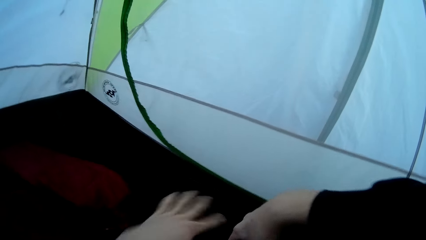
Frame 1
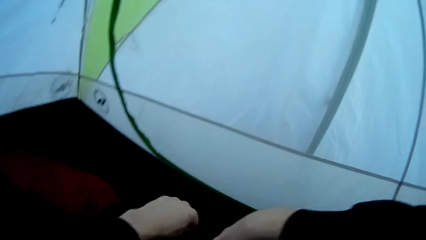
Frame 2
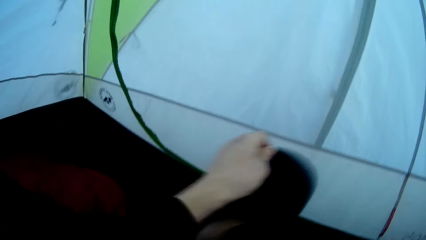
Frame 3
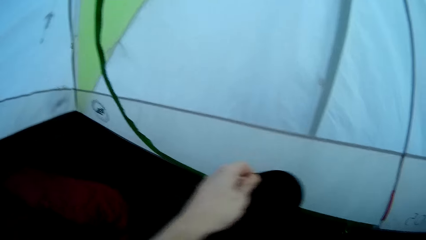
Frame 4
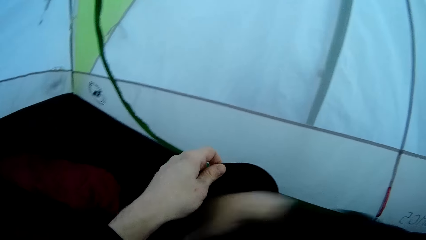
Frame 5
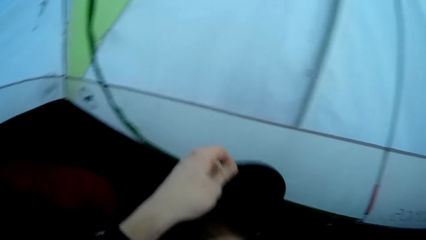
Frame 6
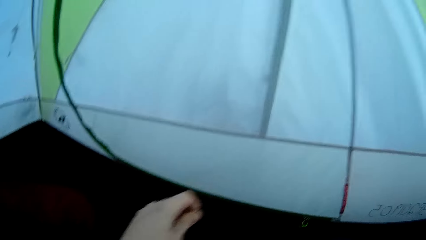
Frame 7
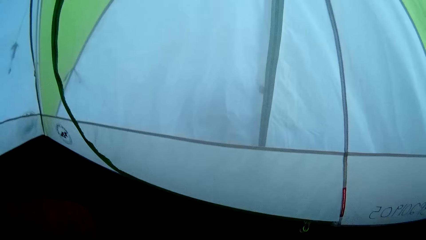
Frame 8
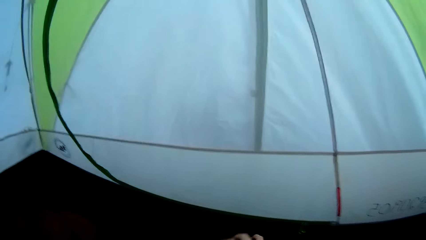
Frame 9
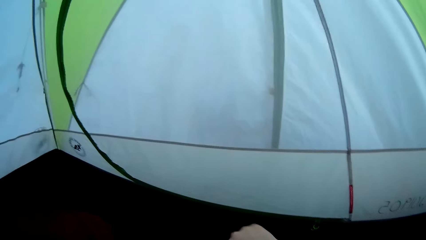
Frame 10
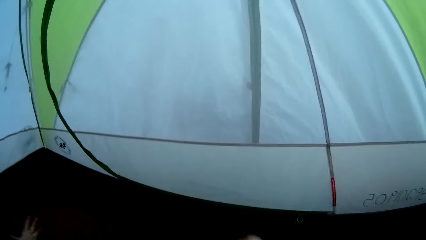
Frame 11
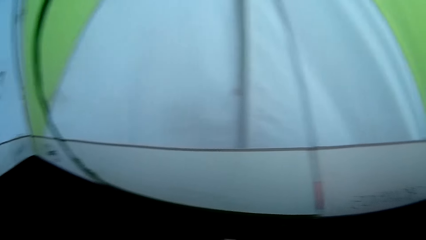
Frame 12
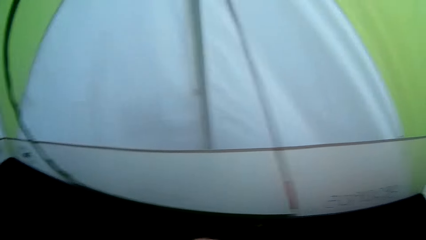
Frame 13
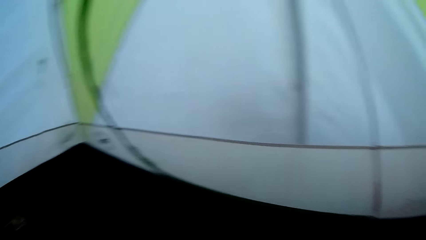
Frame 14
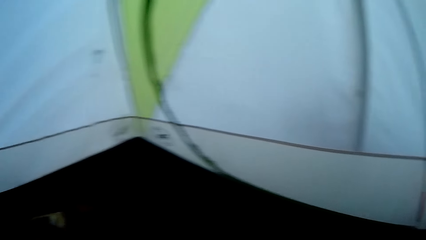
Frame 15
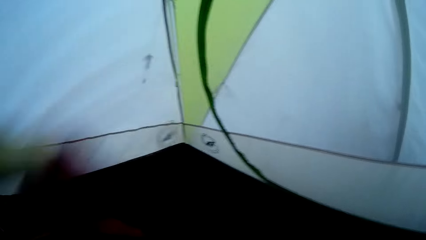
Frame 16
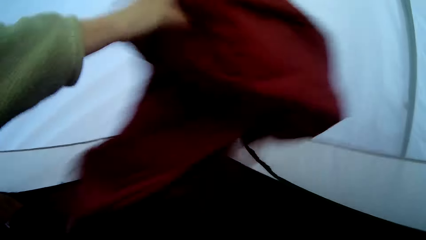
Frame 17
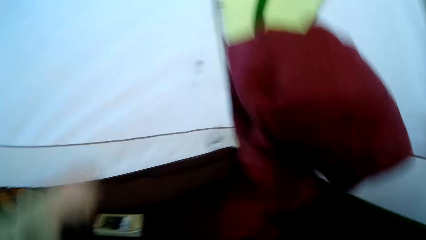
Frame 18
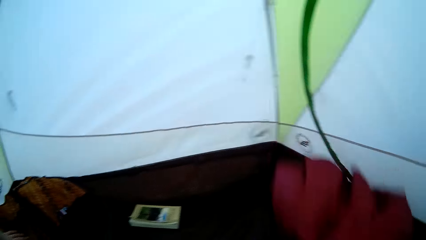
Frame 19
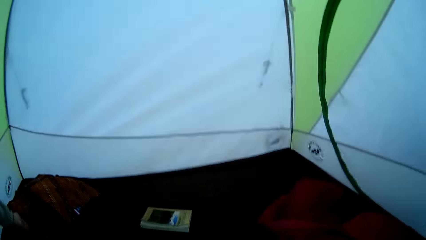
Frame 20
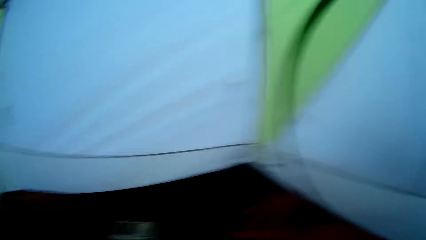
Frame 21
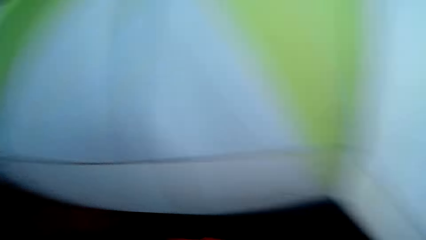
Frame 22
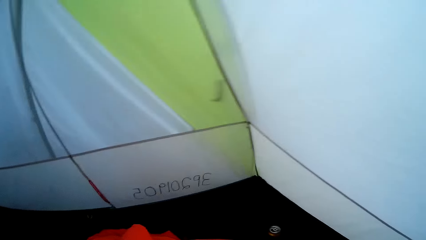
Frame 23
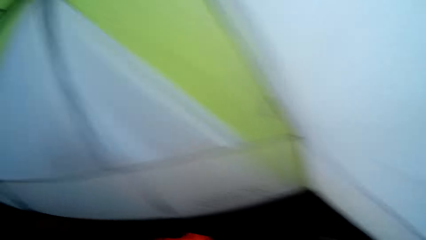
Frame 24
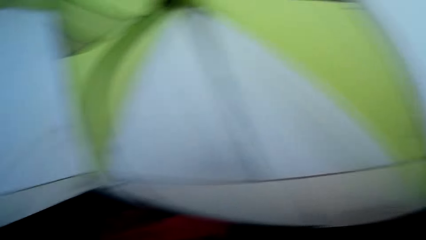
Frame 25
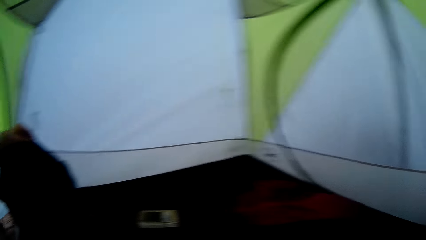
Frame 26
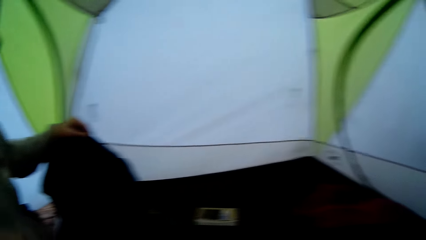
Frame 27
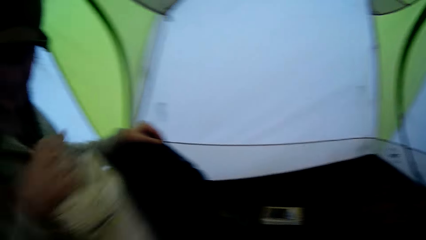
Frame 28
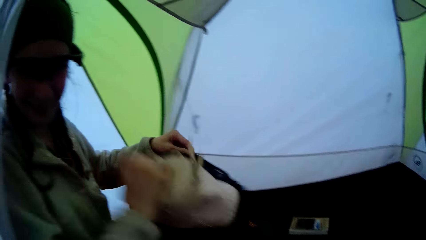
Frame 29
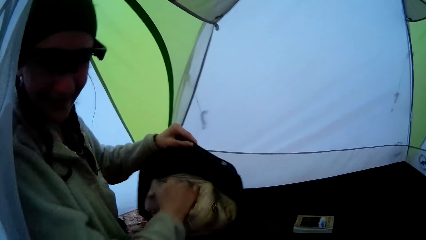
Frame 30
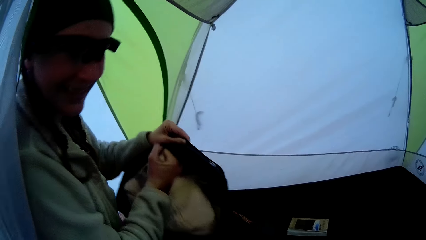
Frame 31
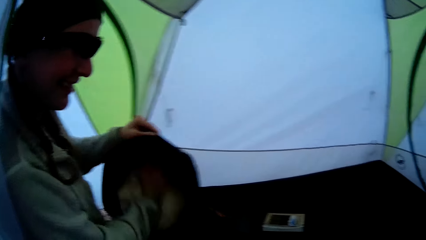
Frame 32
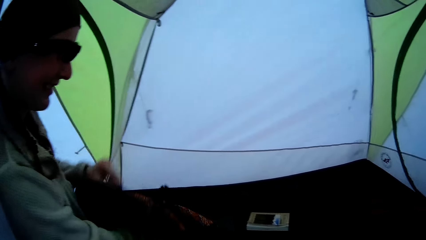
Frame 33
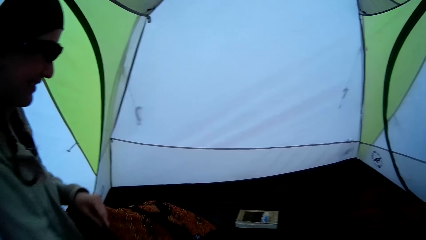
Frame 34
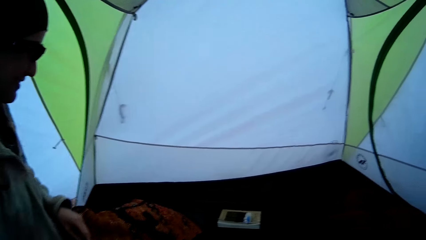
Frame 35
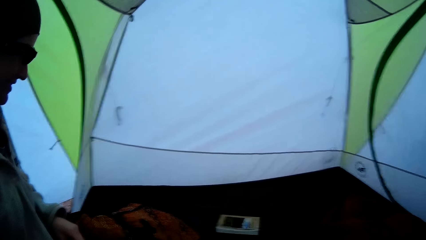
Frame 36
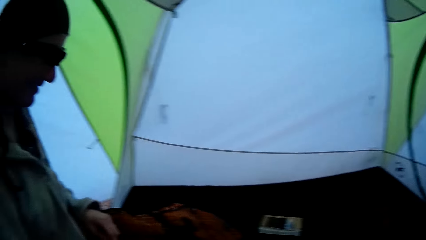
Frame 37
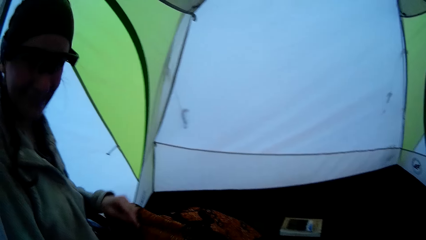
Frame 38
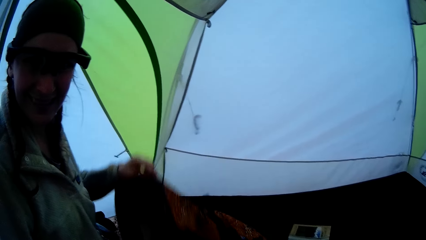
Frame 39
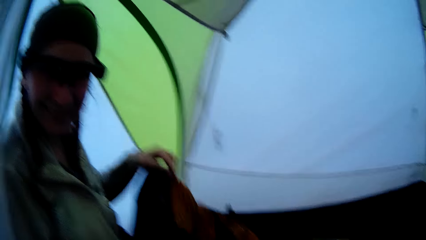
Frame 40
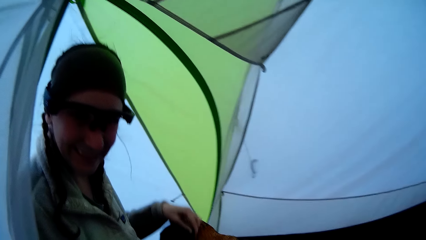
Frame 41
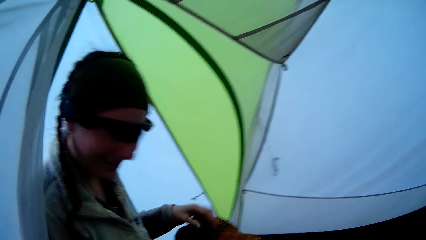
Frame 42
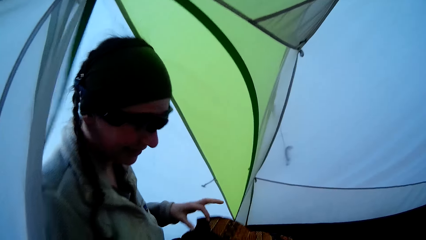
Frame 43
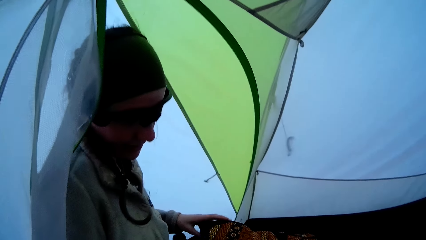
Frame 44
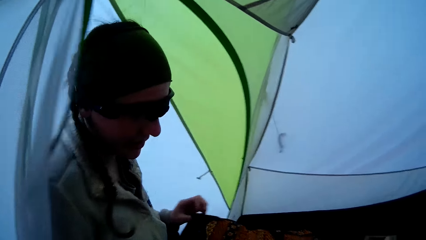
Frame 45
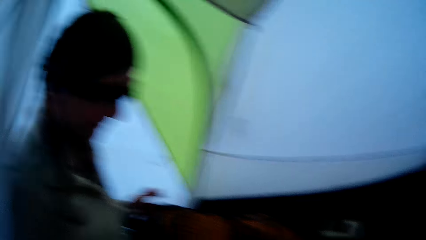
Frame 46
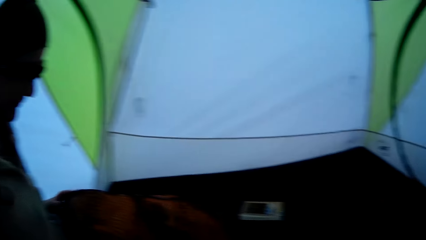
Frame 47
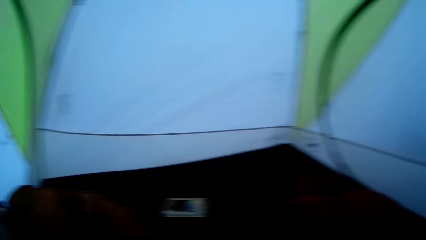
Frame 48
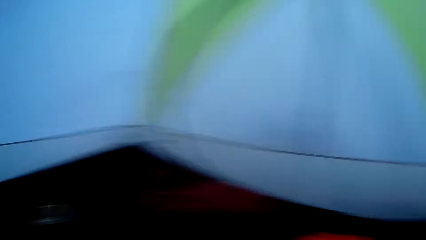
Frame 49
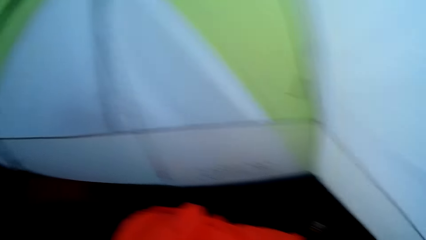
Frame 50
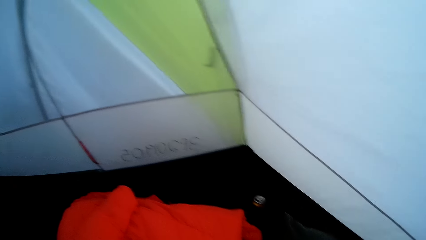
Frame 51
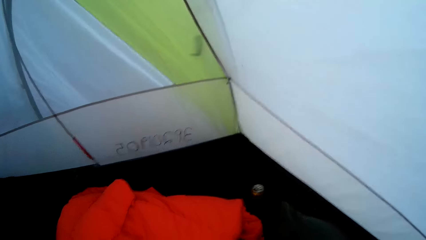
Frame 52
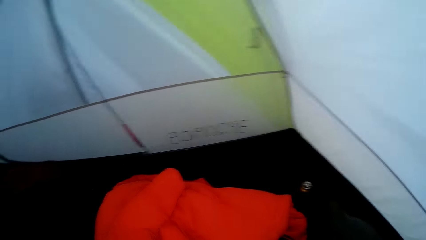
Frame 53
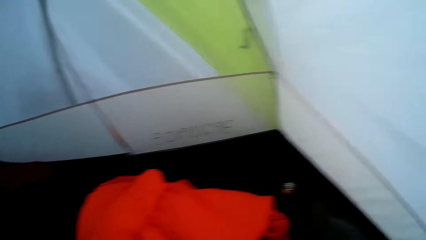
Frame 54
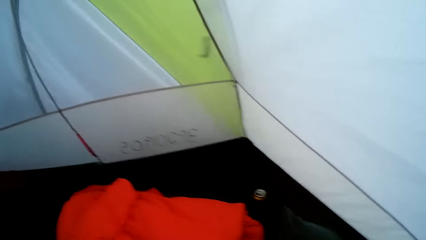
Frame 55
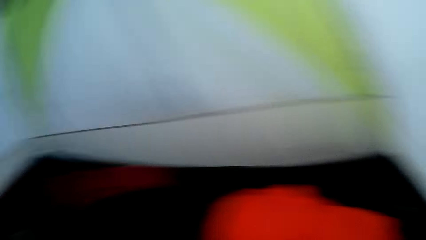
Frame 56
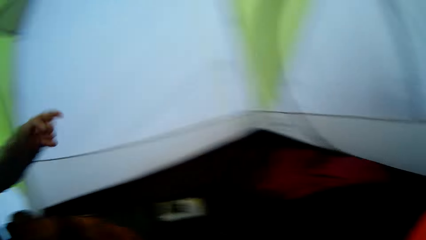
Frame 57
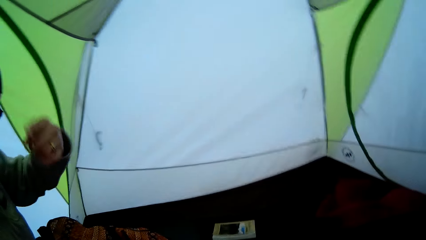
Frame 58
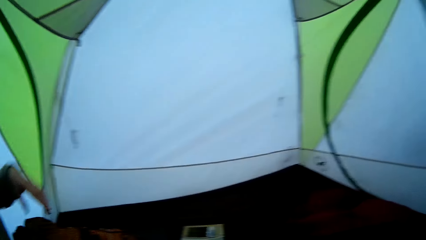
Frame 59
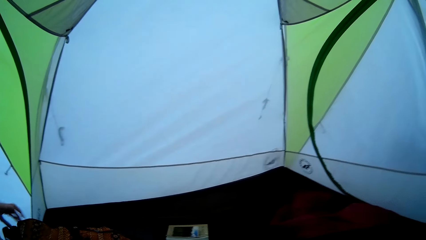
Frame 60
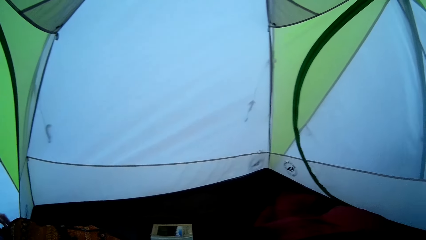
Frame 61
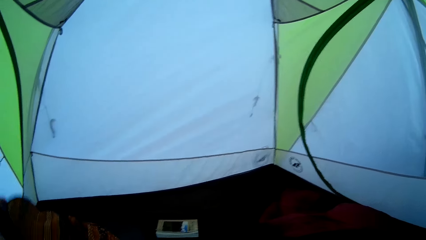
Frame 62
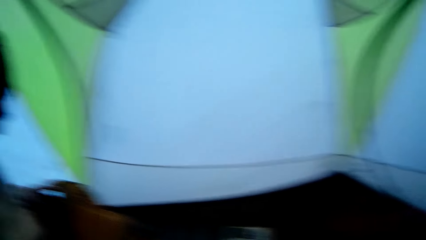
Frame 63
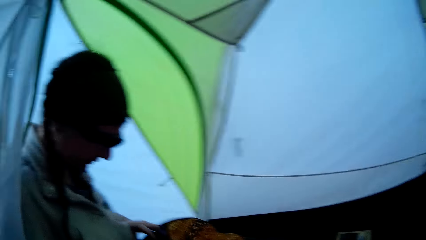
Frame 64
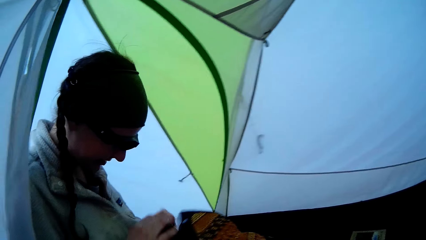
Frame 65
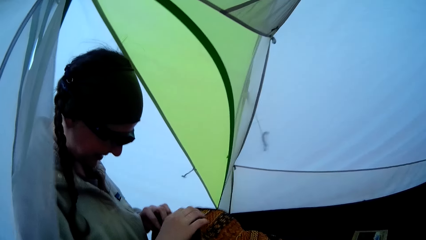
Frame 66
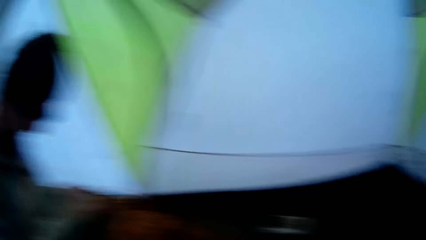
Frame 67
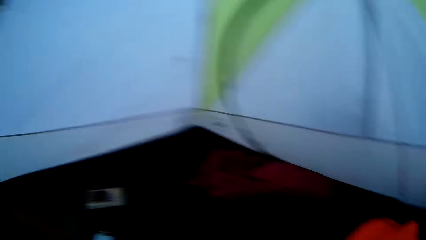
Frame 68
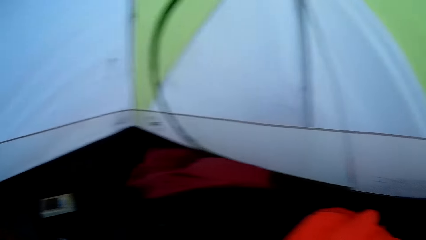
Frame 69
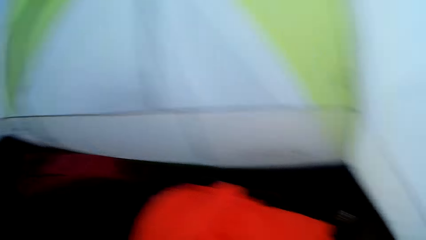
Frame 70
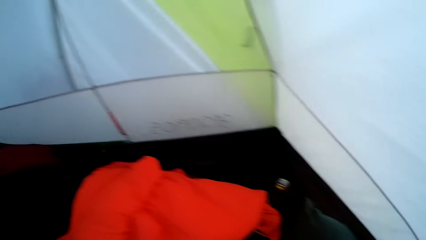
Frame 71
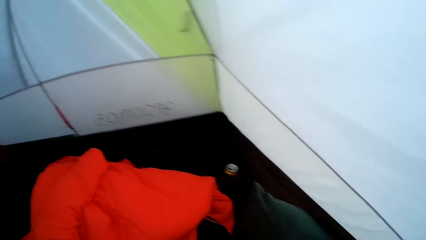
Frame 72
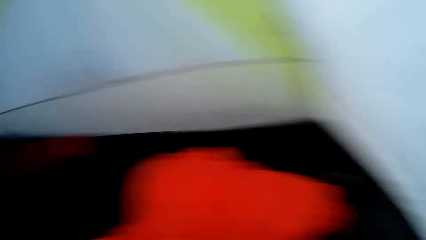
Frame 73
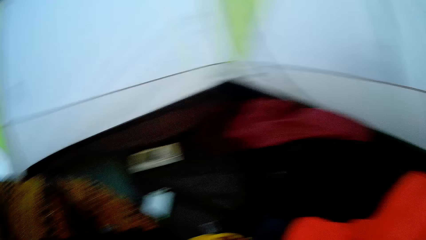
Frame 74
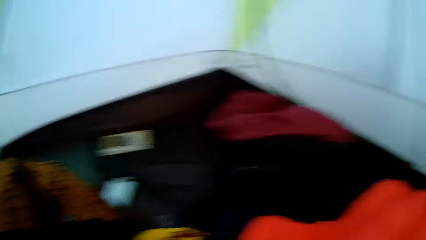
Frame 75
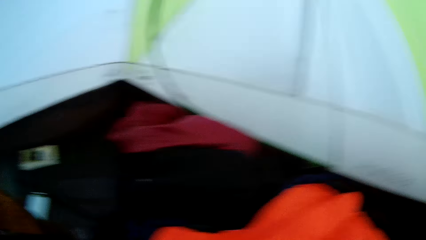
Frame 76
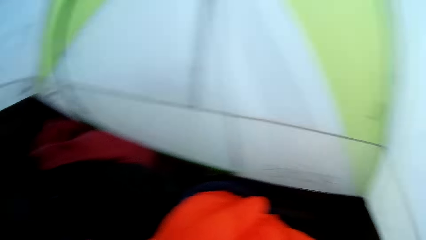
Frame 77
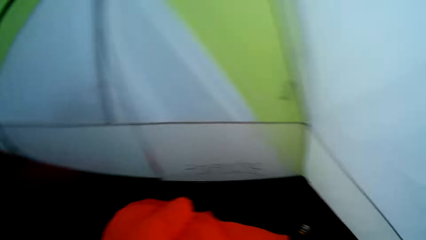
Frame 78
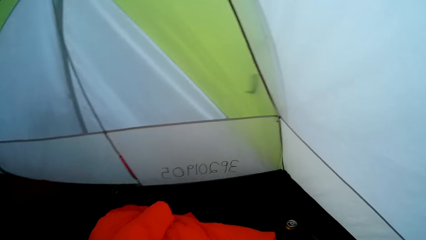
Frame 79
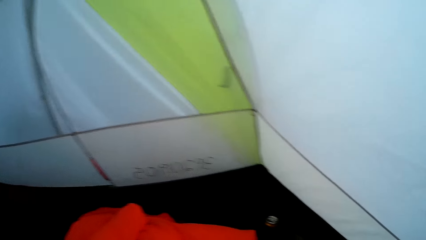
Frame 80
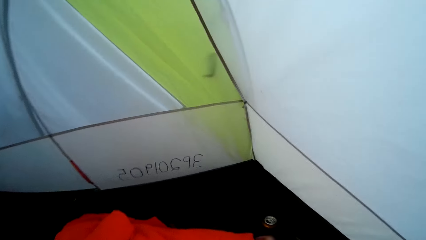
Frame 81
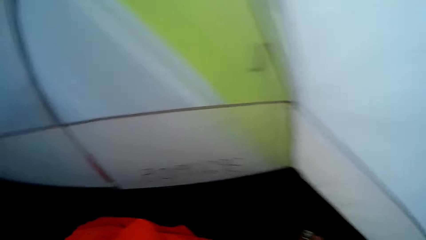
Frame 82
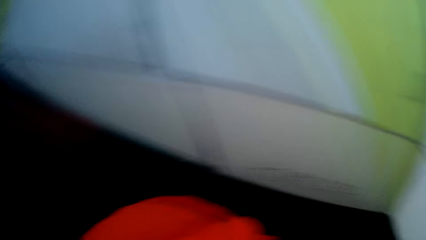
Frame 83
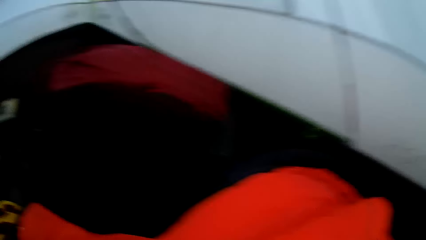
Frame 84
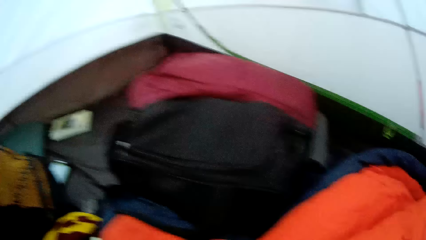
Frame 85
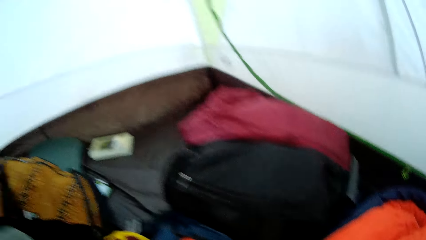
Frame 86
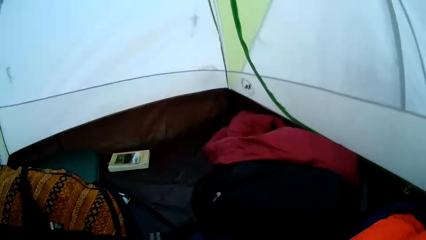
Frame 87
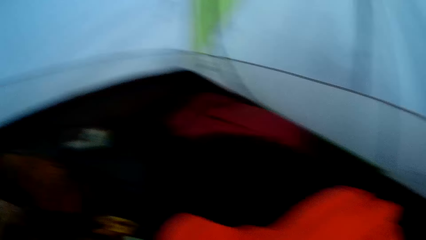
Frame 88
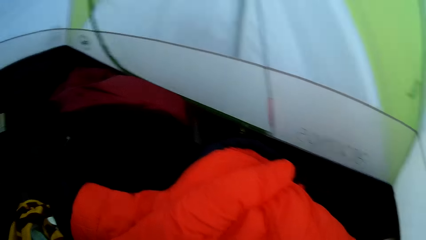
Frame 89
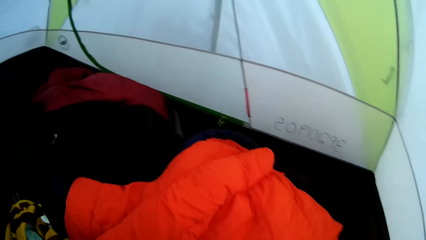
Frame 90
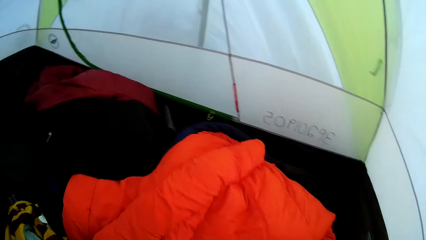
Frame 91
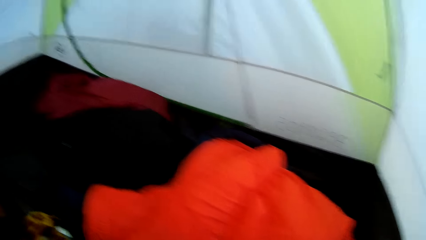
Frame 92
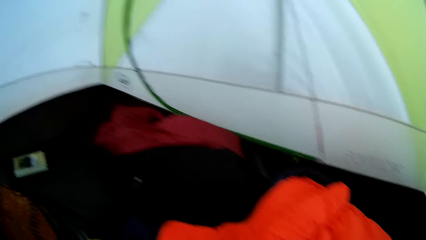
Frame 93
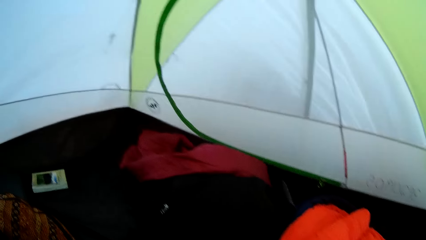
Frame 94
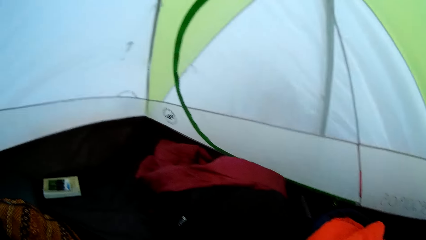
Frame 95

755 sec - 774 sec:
The camera wearer puts clothes in a bag. They look around the tent. A woman throws a piece of cloth on a ground sheet. The camera wearer looks around the tent. The woman puts a hand bag or clothes in a travel bag. The woman shakes her head. The camera wearer looks around the tent. The woman gestures at the camera wearer. The woman adjusts the travel bag on the ground sheet and packs clothes in the bag. The camera wearer looks around in the camp tent.
